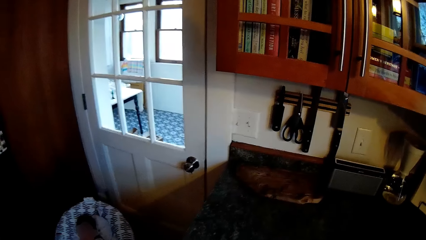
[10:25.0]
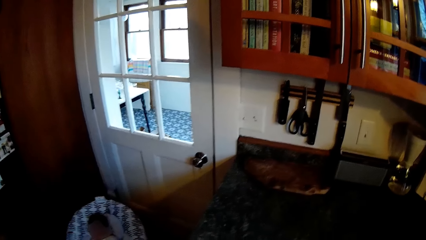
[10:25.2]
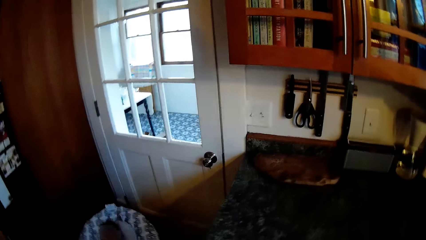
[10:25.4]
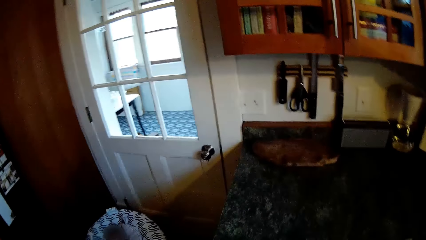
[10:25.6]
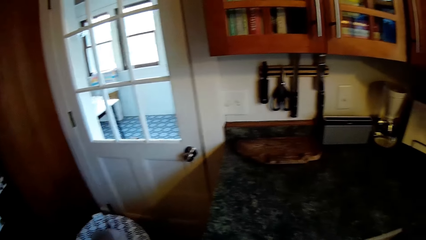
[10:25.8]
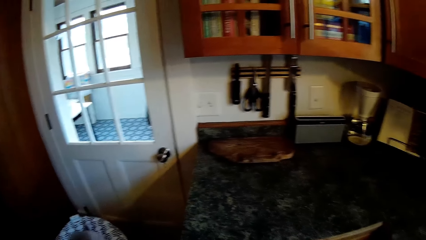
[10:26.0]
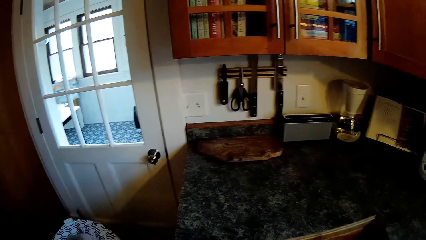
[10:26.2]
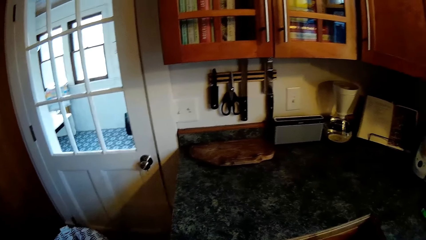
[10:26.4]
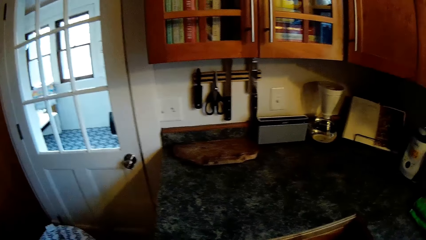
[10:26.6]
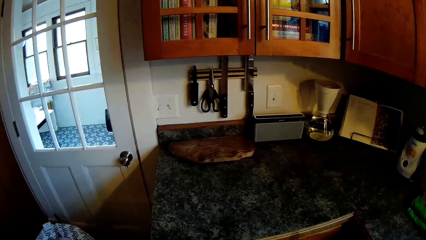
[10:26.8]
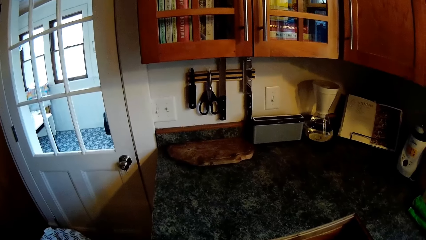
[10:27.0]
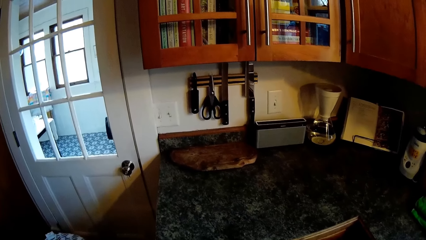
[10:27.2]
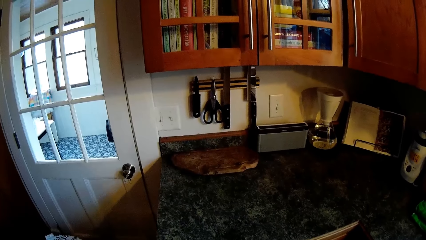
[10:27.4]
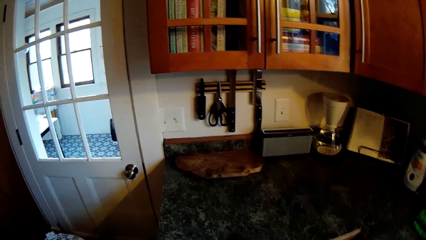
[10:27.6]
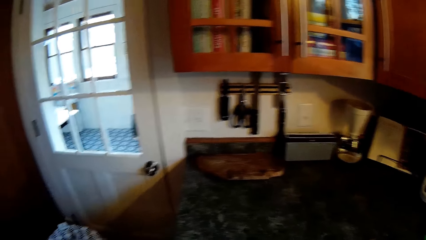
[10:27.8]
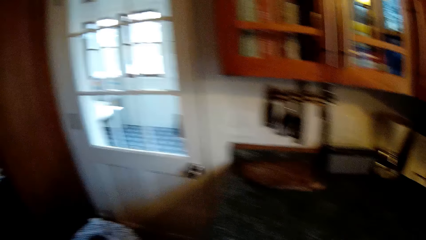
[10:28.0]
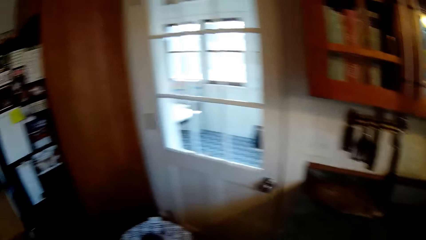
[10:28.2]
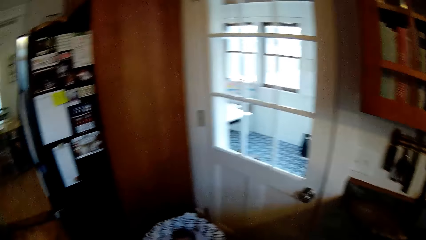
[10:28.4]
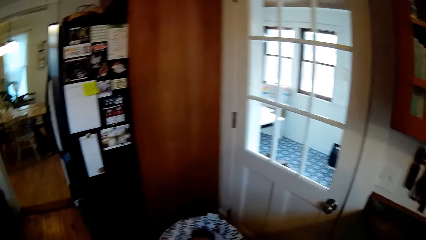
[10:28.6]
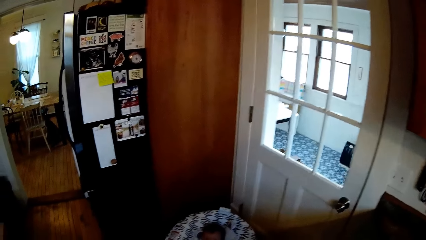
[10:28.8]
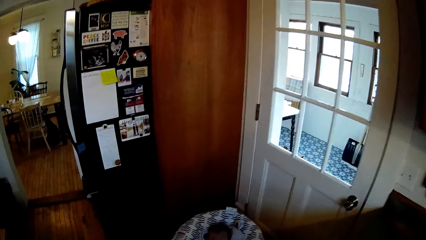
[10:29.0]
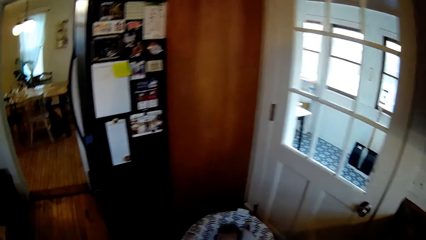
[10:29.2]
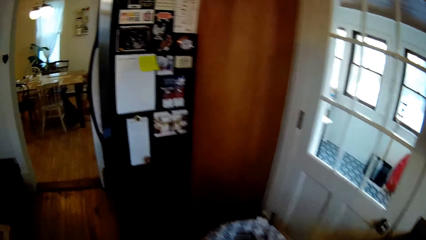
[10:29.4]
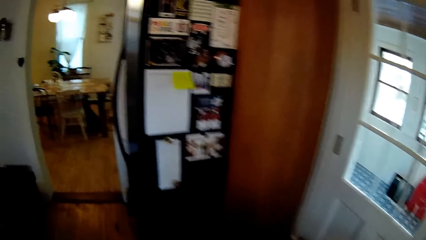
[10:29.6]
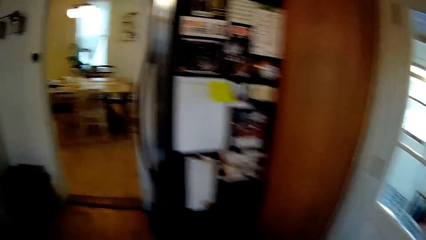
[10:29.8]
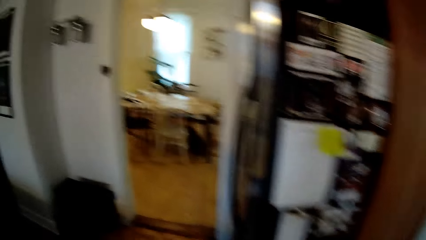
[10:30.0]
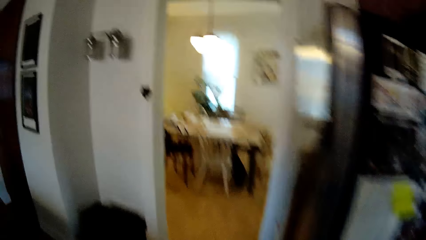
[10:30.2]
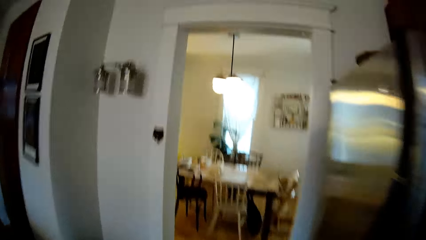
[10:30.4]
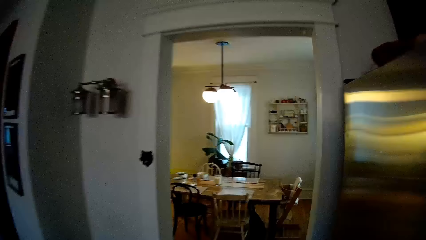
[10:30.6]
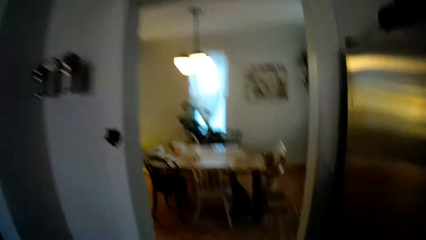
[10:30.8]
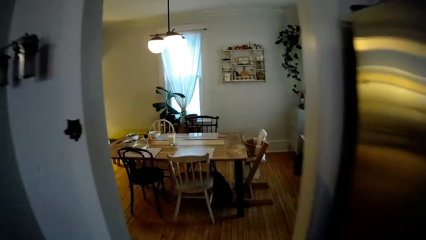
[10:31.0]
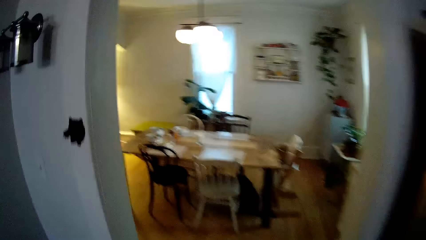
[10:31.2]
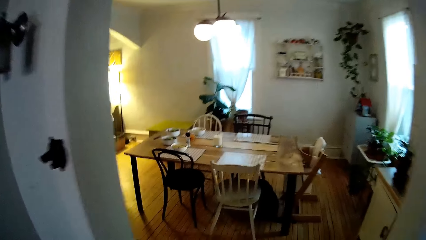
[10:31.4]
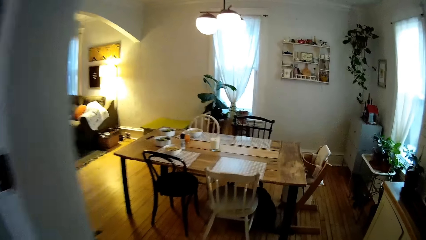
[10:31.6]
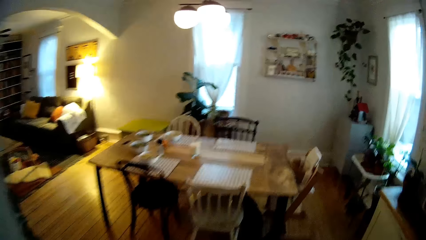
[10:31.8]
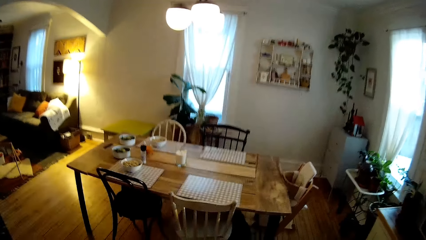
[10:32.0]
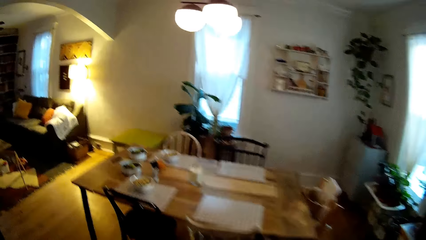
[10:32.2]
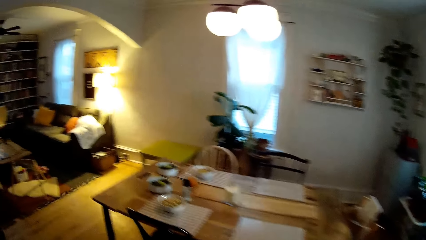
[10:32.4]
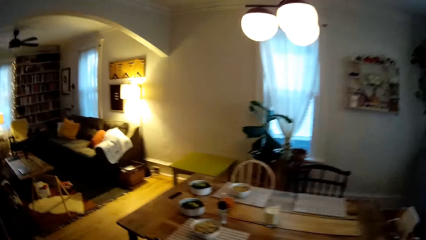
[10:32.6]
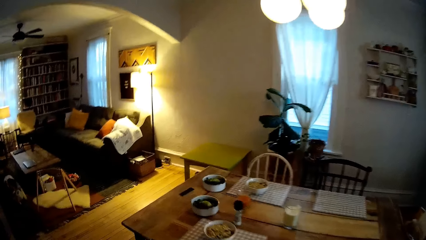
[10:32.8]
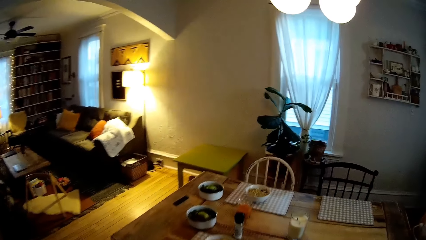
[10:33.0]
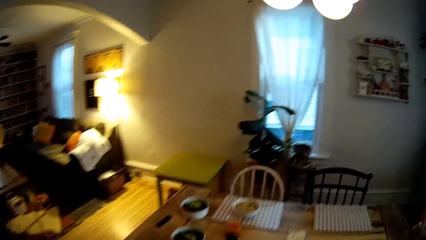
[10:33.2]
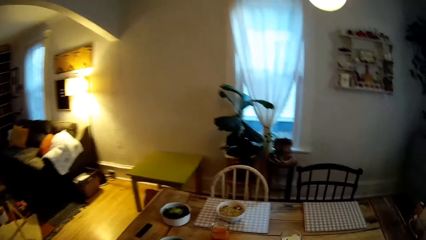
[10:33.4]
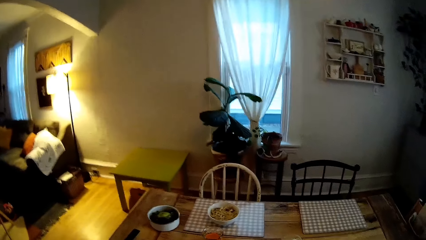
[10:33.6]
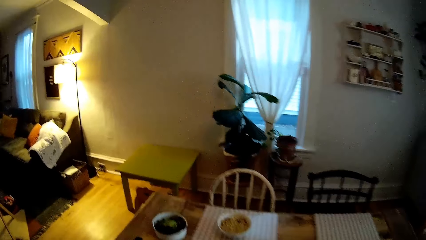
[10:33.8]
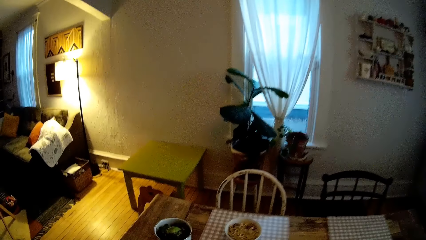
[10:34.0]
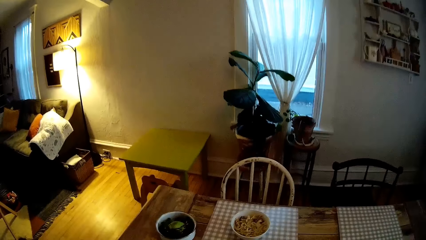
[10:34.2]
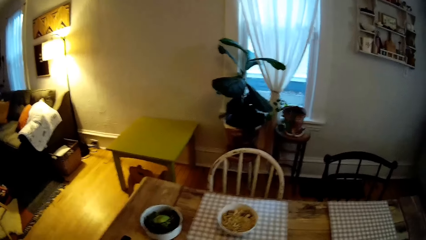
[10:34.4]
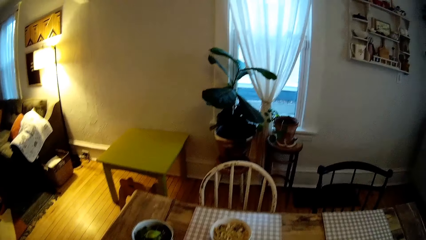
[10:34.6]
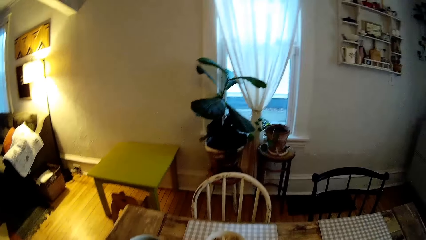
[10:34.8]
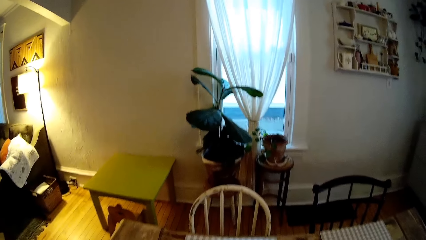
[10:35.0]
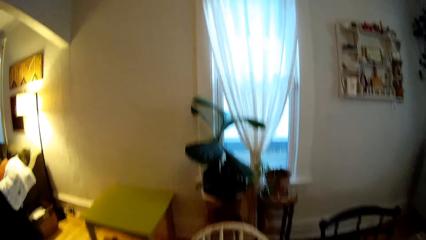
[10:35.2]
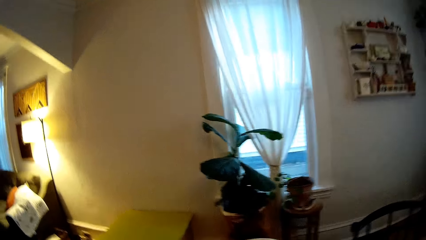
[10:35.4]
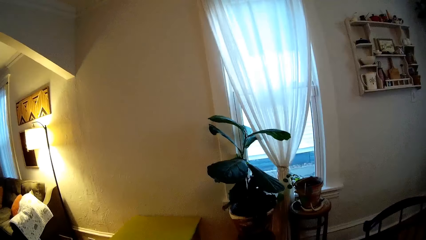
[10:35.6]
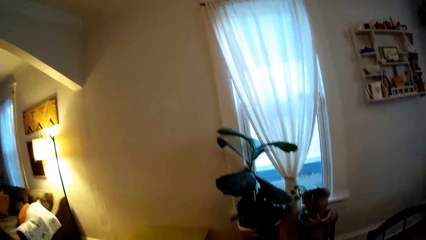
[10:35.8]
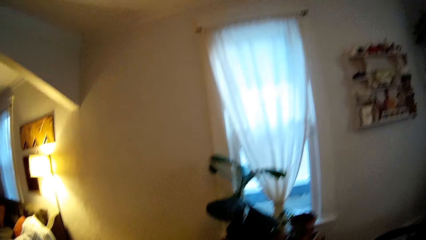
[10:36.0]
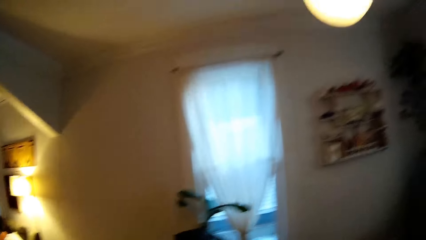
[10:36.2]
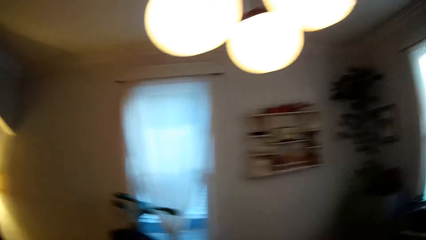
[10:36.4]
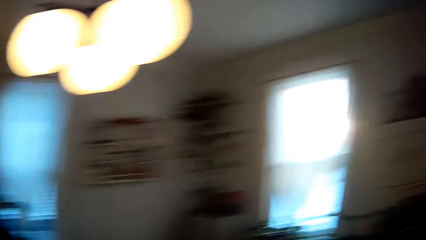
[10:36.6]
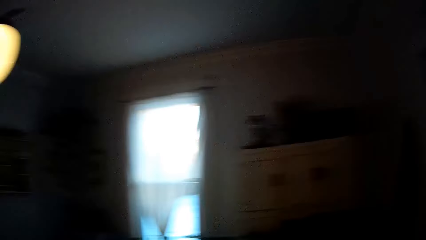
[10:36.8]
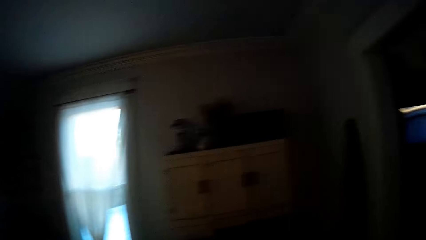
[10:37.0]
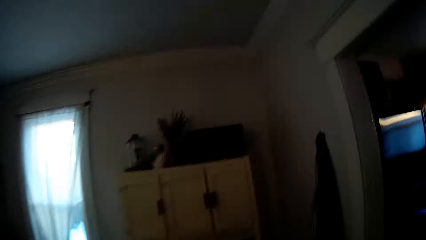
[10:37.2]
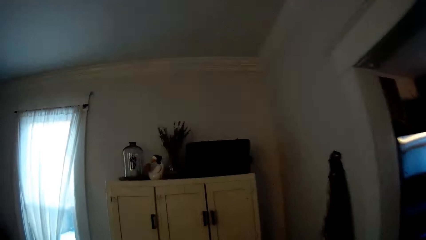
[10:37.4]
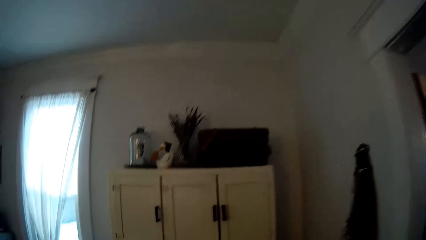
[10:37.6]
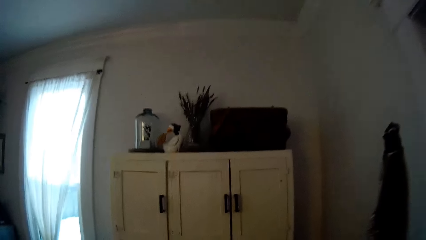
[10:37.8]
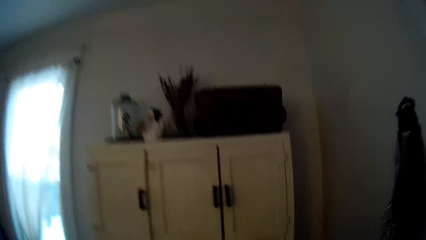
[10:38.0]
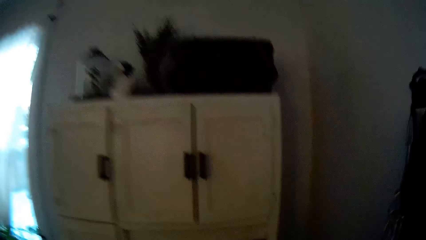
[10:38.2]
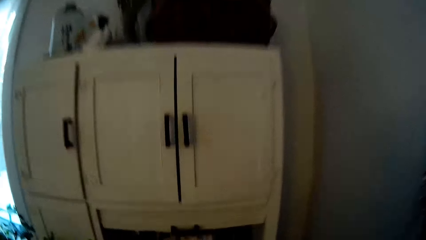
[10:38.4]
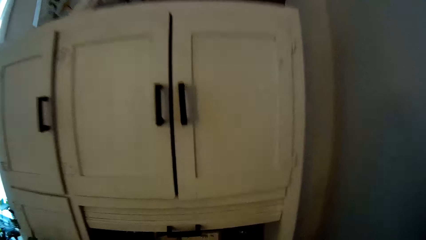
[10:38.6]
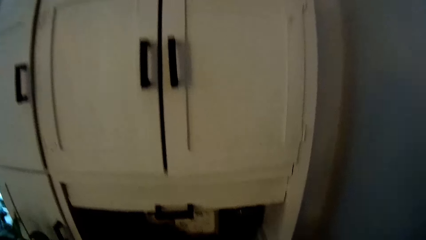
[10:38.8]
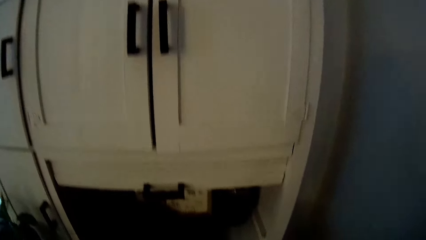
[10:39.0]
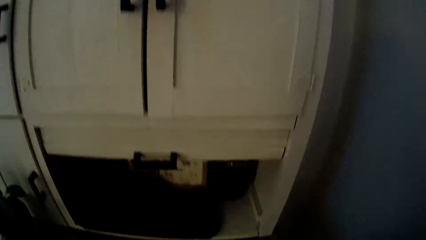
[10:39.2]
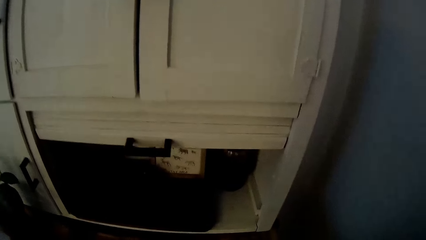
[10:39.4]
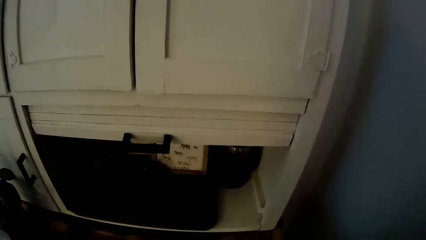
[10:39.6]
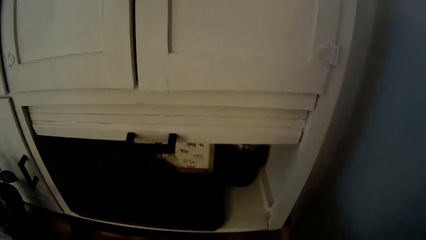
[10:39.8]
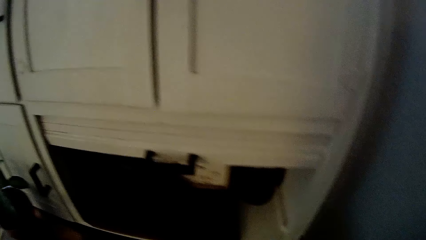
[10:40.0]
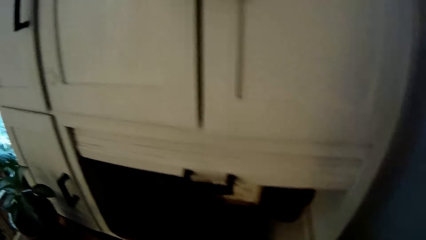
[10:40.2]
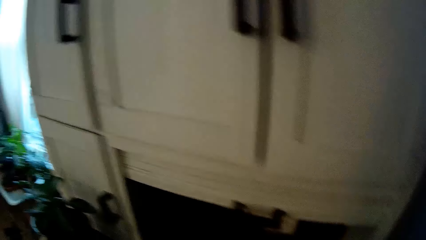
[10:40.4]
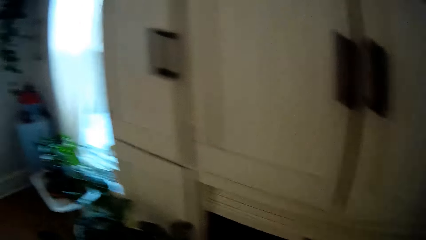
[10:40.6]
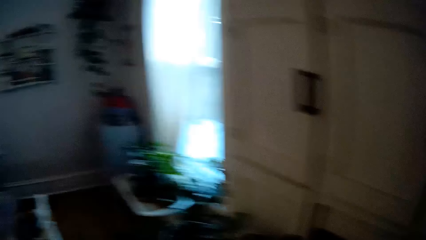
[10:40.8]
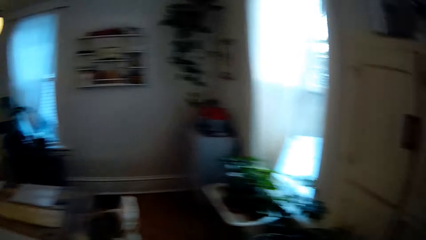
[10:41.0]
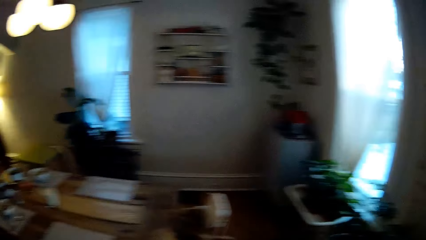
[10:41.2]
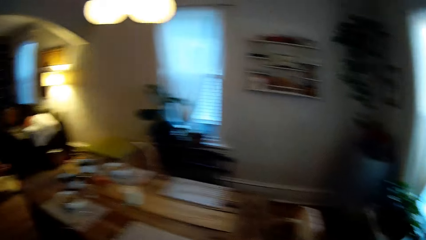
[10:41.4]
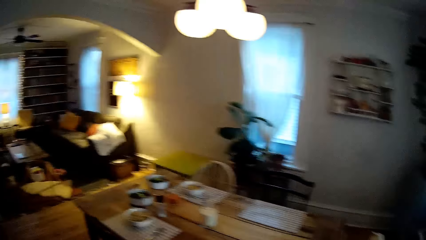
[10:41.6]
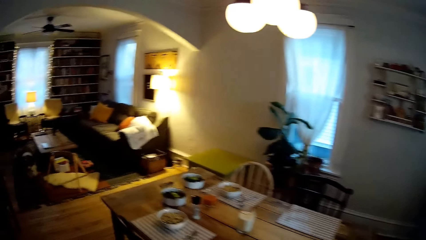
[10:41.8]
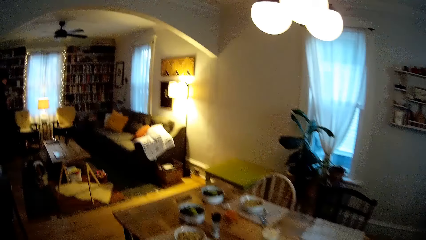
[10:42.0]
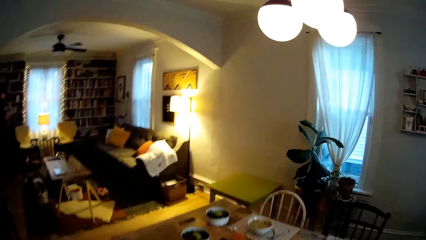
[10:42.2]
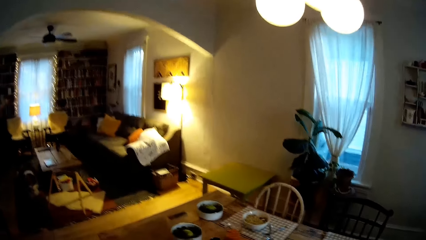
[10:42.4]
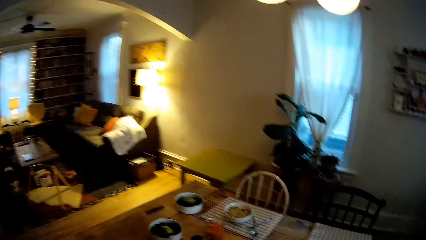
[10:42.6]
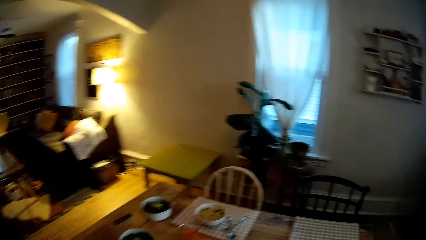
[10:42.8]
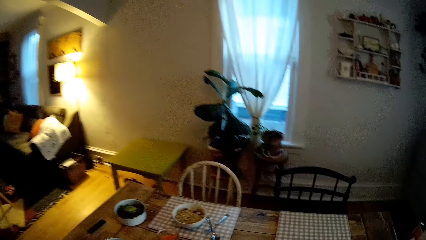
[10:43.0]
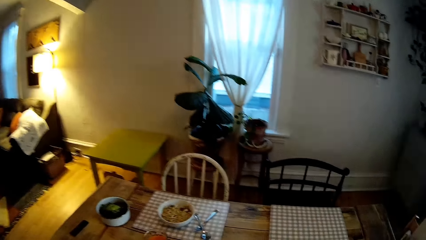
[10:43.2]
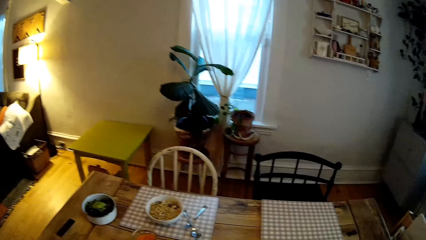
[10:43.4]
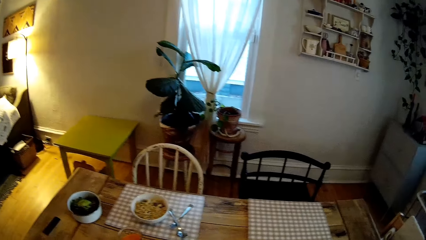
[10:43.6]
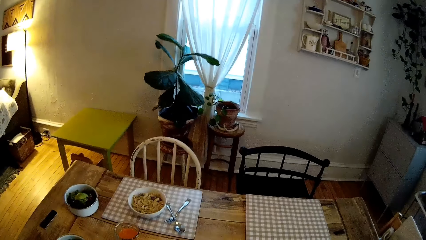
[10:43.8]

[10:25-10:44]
The camera wearer interacts with the man. They walk in the house.
